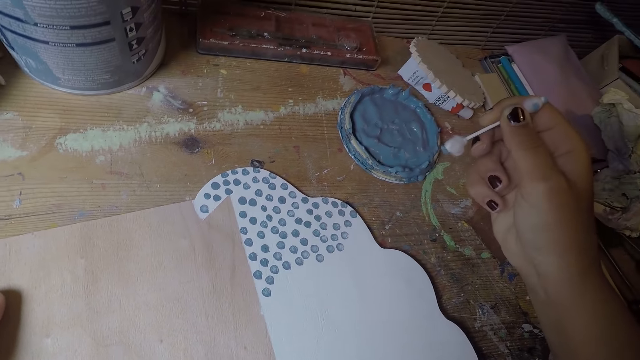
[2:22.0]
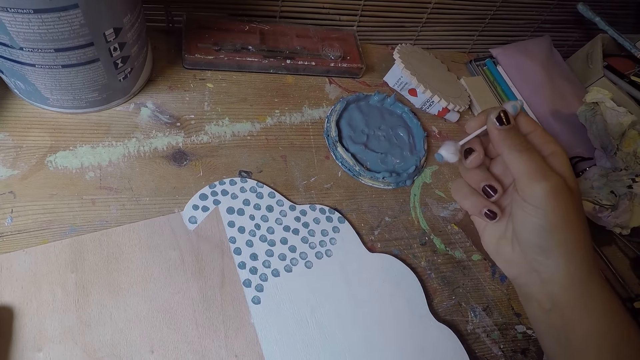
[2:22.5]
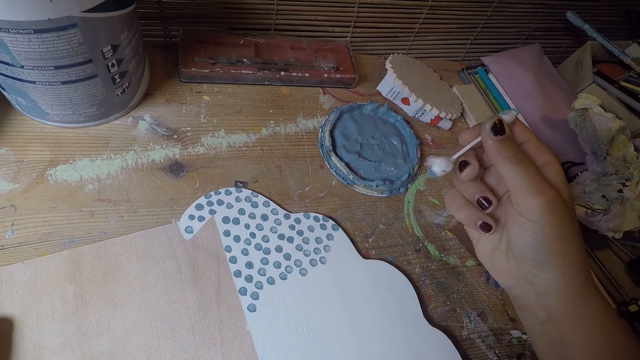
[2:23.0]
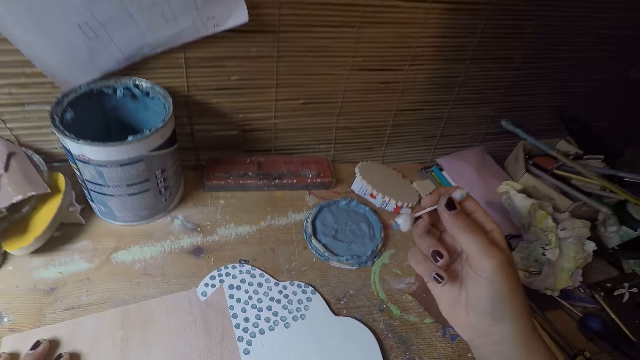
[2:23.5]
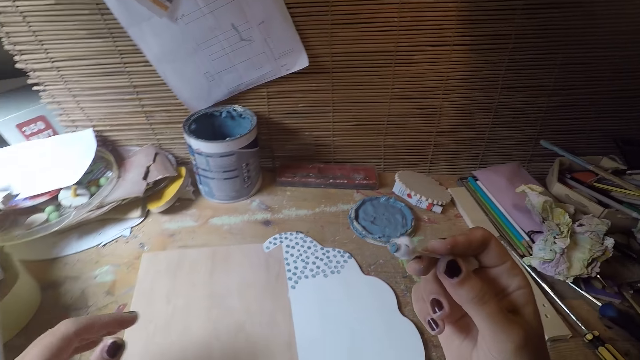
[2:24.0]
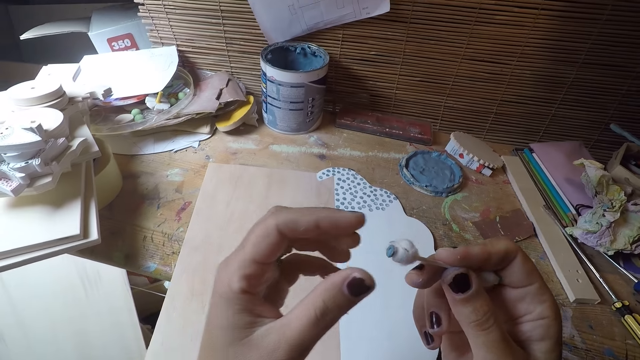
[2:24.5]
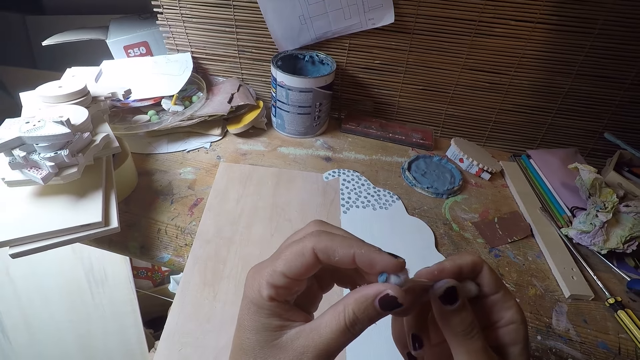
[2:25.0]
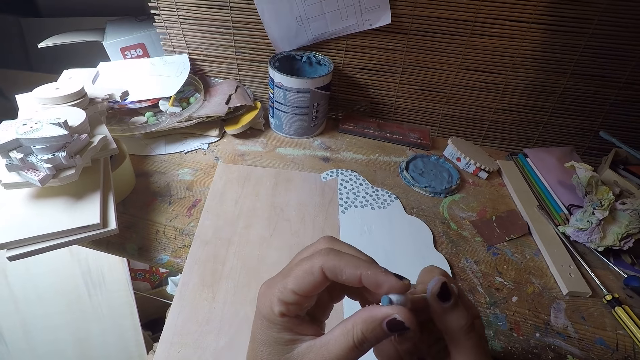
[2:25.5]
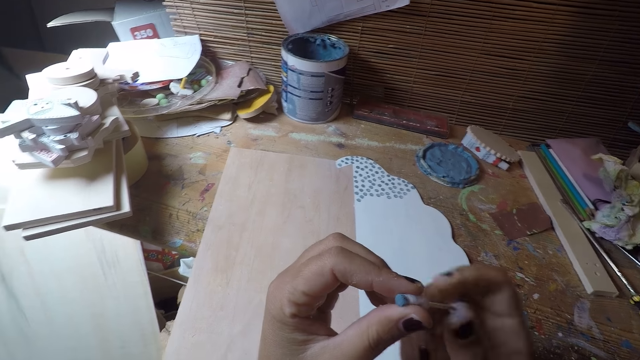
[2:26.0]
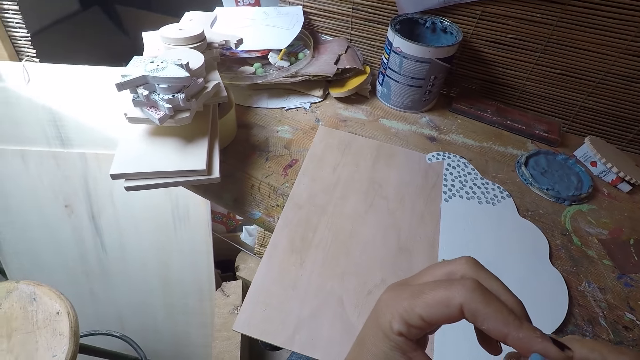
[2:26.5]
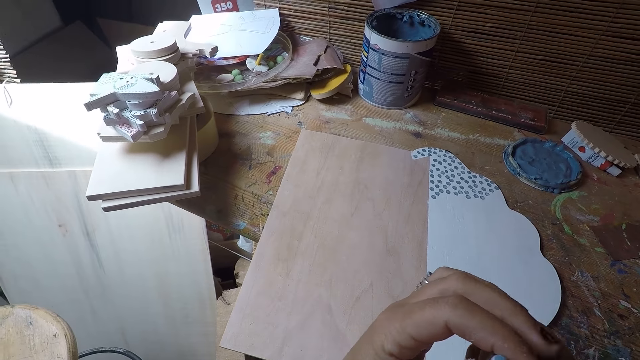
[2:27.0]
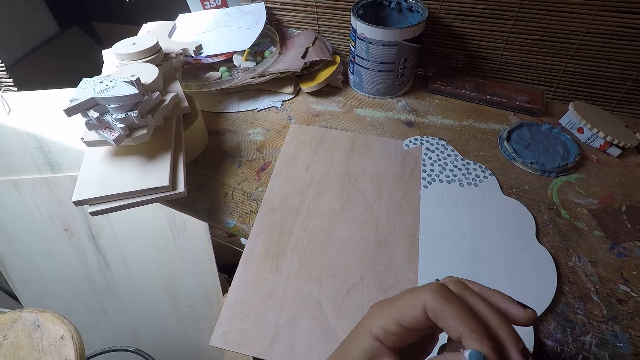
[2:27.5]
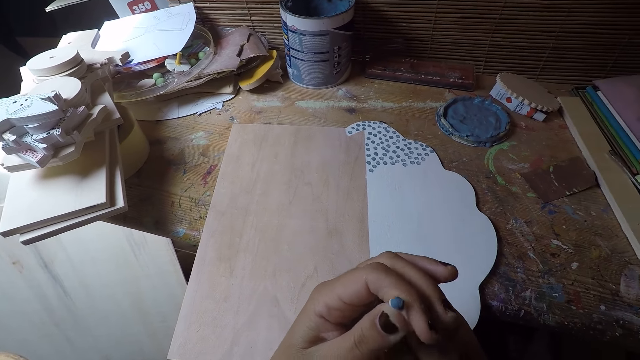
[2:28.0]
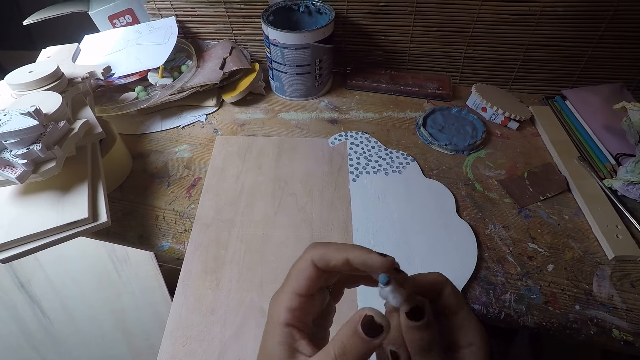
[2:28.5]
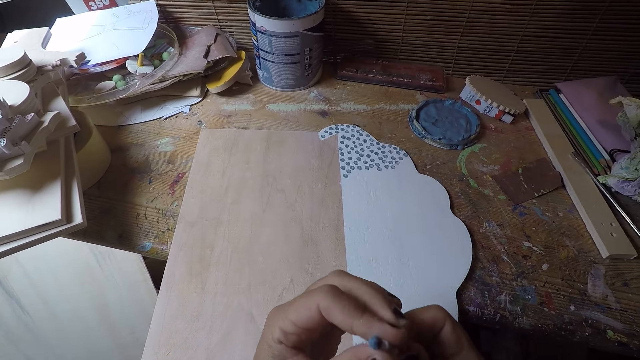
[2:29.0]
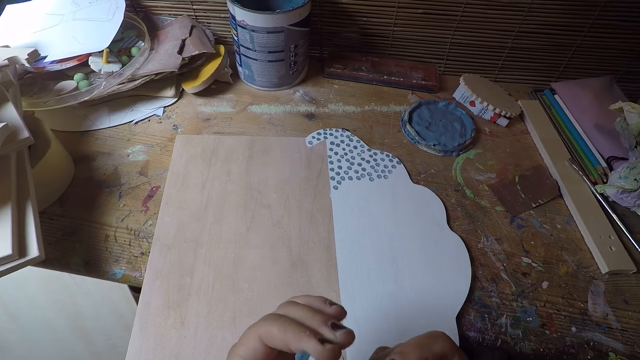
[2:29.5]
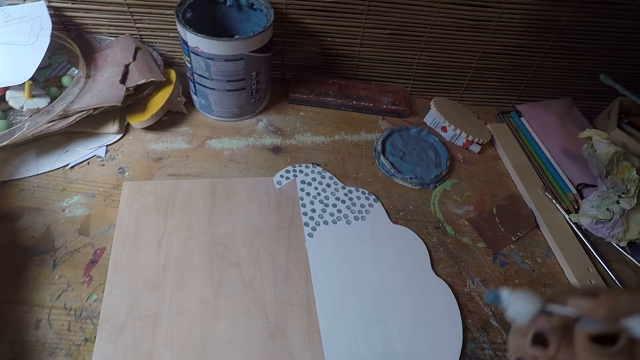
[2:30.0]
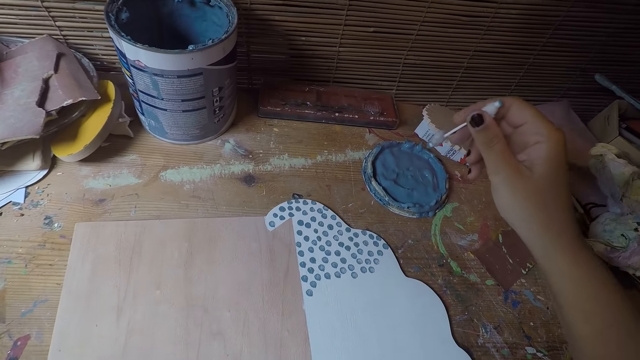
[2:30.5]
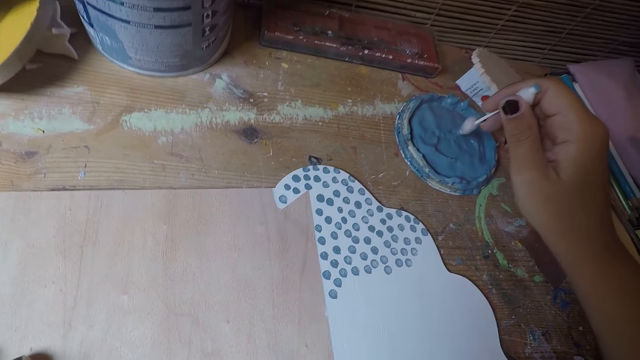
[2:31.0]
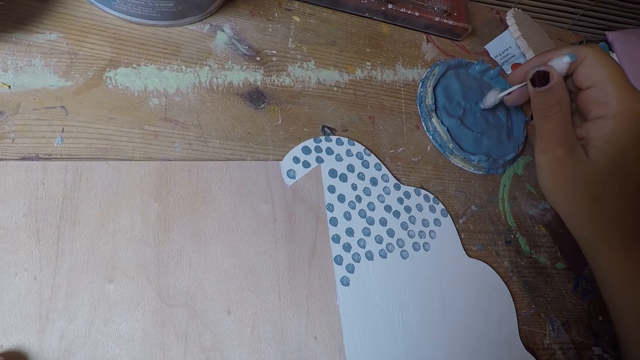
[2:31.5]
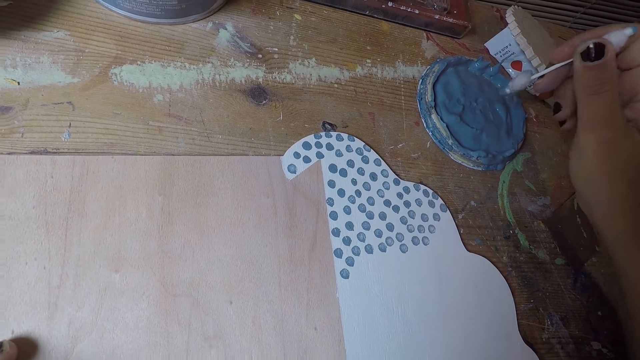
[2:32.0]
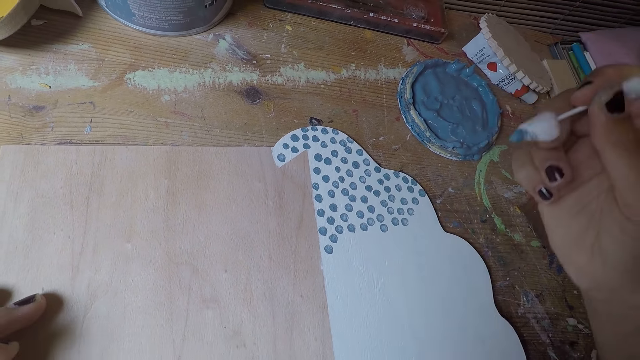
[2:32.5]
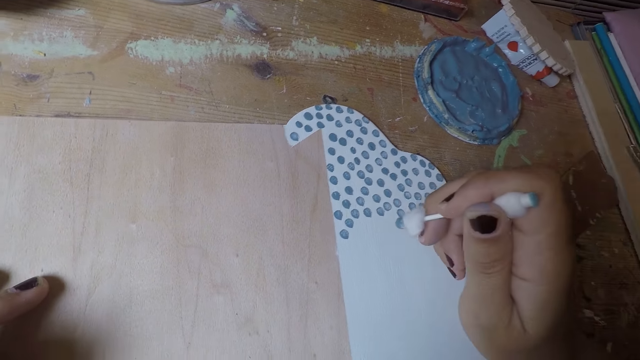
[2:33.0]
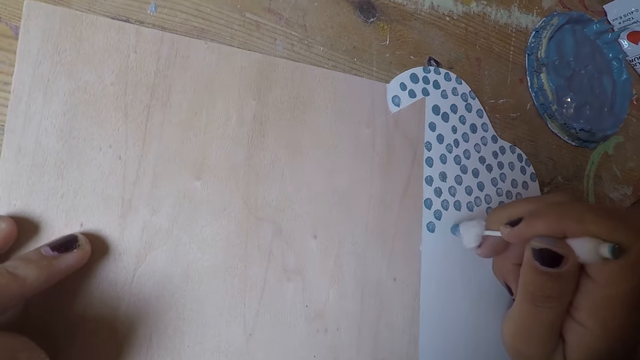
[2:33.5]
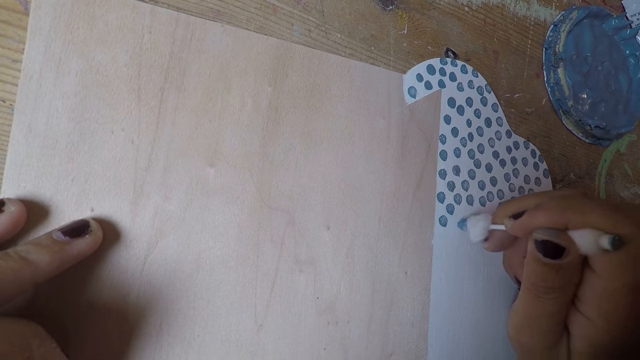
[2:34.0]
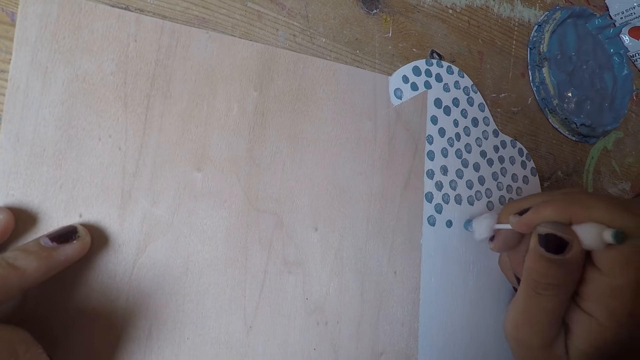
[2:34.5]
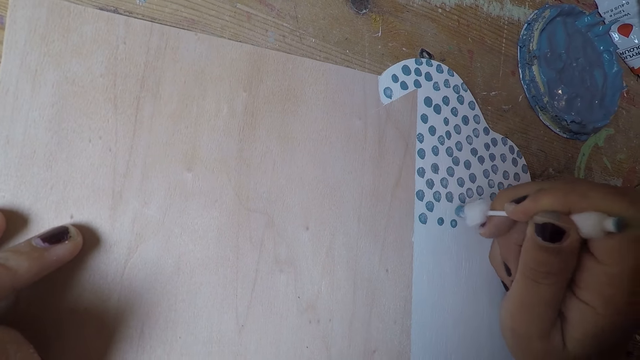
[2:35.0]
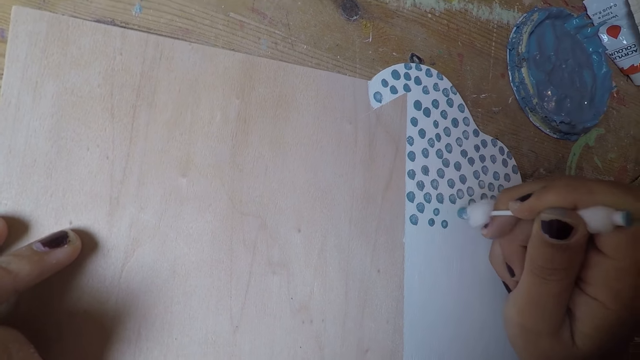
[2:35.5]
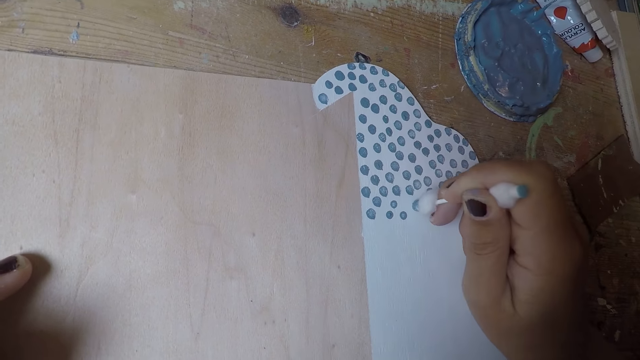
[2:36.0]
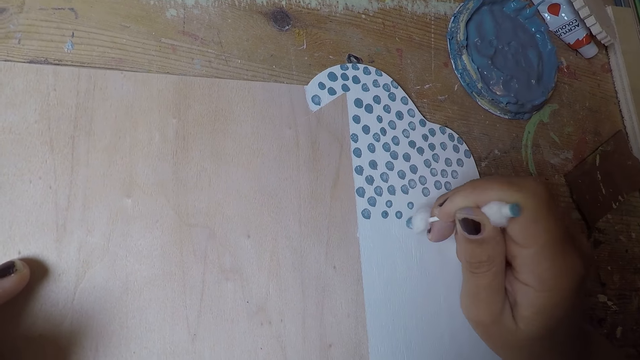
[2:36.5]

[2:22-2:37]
The camera wearer cleans the tip of the cotton bud in his right hand with his left hand. He fits the cotton bud. He takes paint on the paint cover with the cotton bud in his right hand. He puts dots on the white paper board with the cotton bud in his right hand.

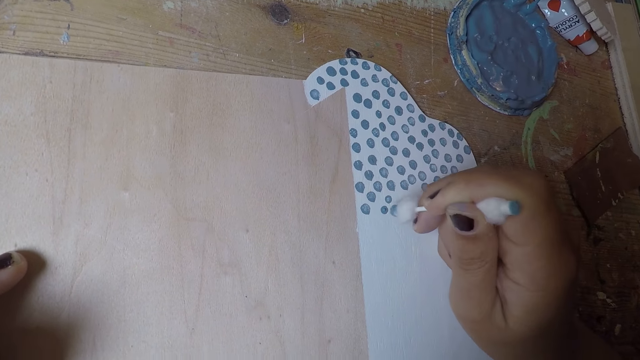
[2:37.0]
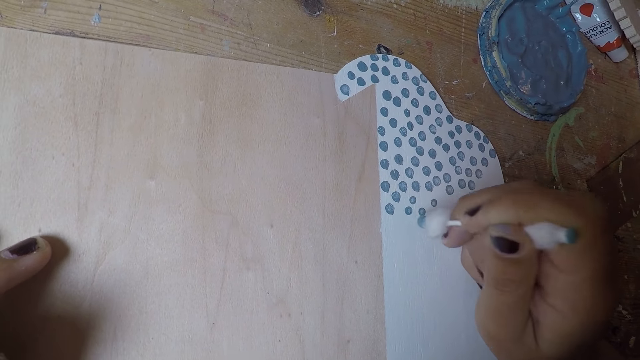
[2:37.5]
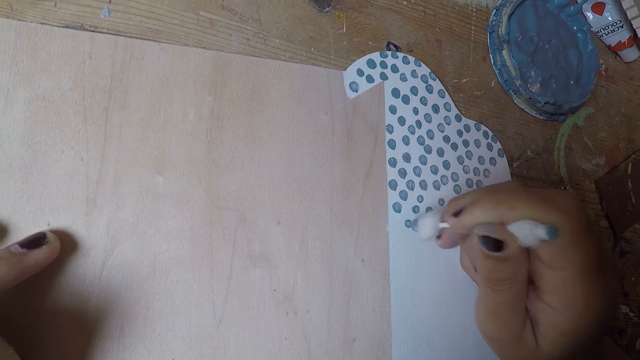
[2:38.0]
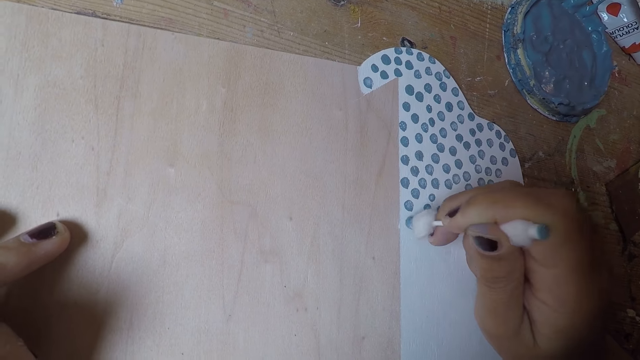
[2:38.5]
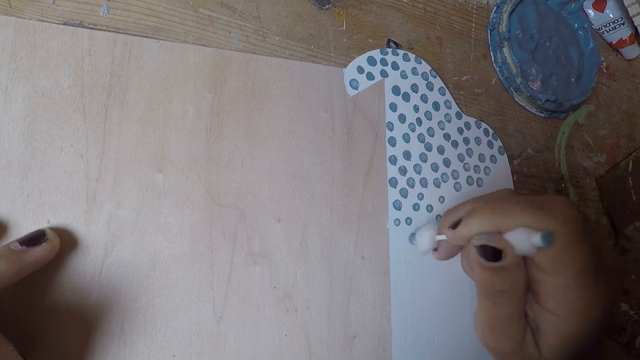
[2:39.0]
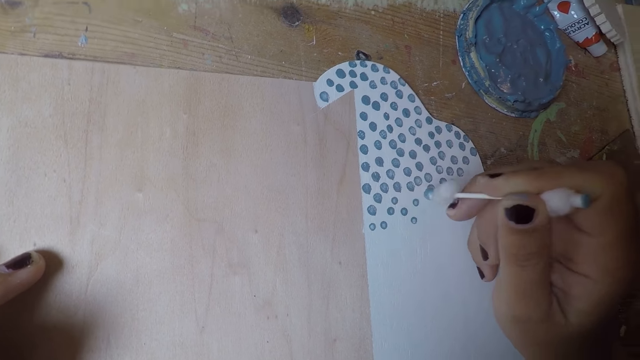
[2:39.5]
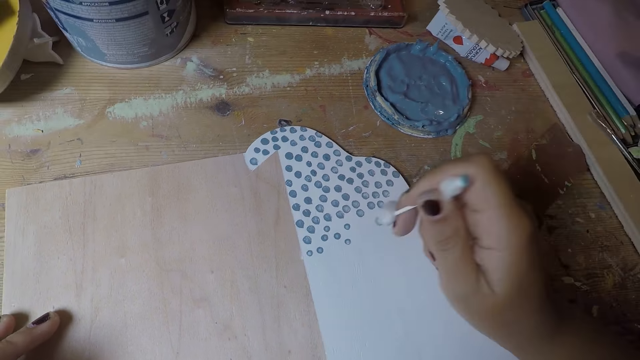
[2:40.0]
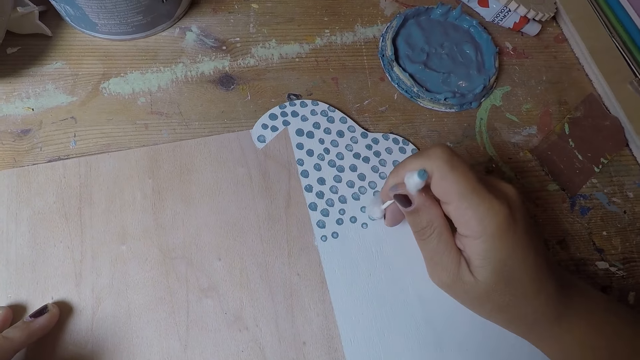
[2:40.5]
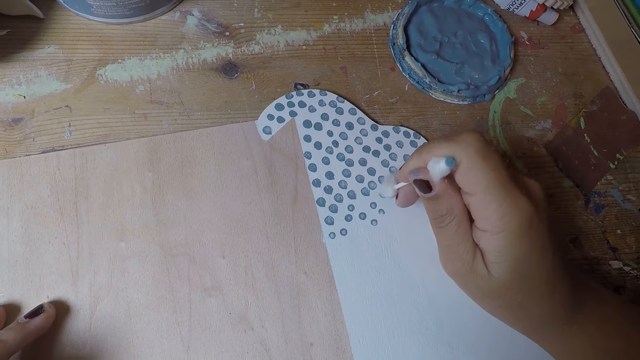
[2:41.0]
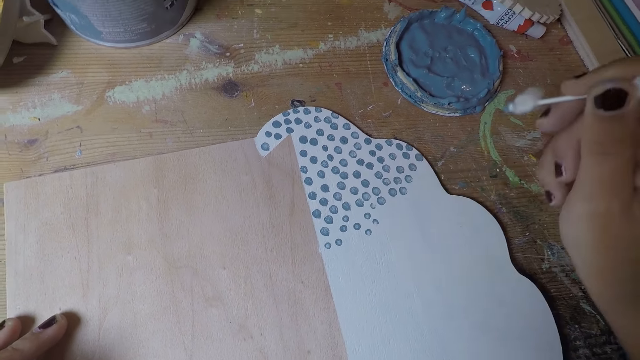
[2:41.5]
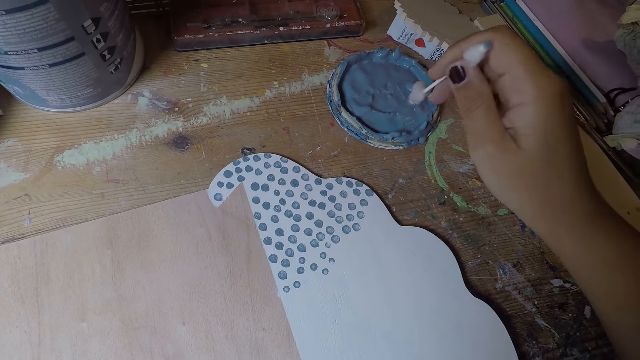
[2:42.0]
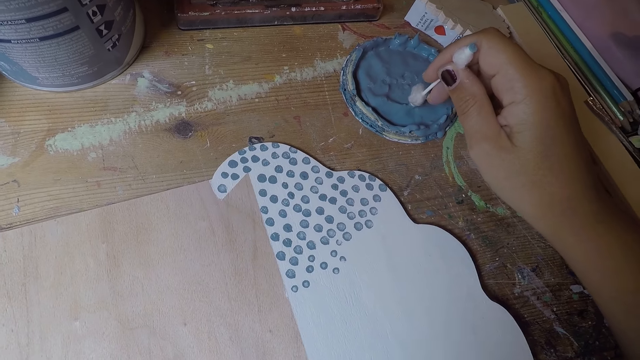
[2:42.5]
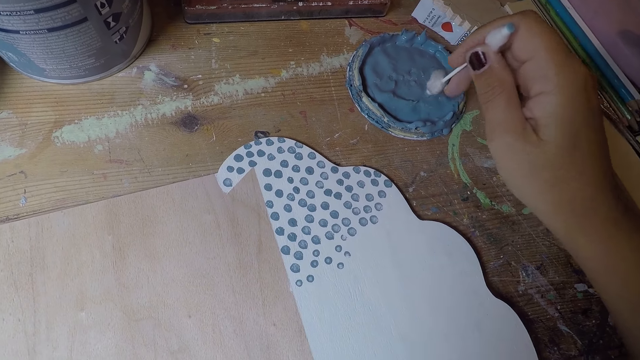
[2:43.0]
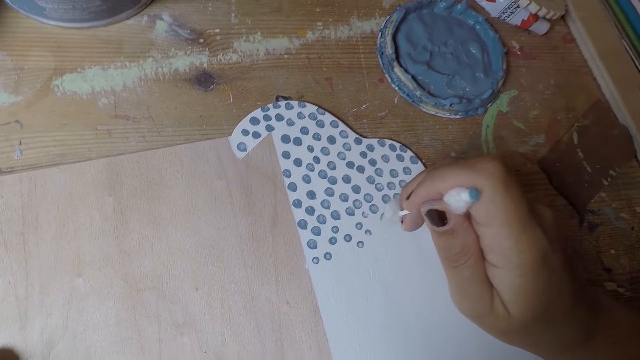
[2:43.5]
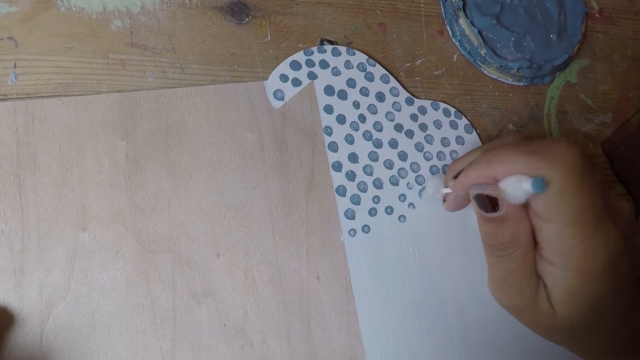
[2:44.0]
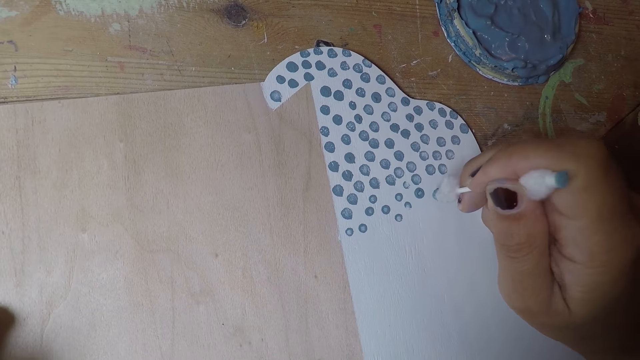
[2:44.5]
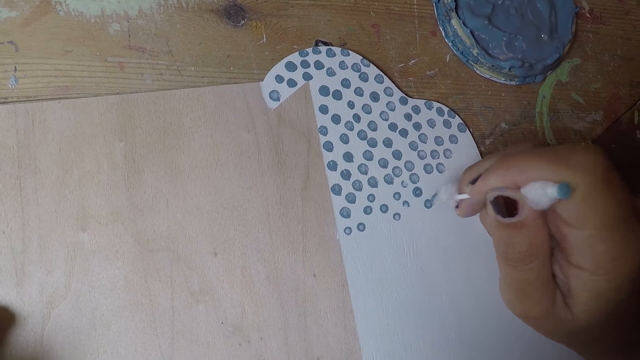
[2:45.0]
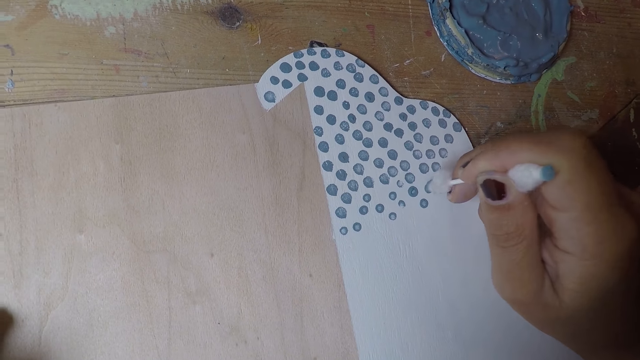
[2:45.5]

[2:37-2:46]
The camera wearer takes paint on the paint cover with the cotton bud in his right hand. He puts dots on the white paper board with the cotton bud in his right hand.
